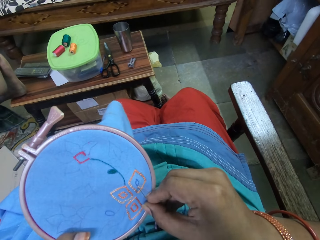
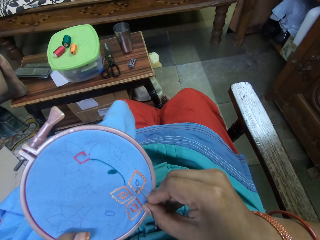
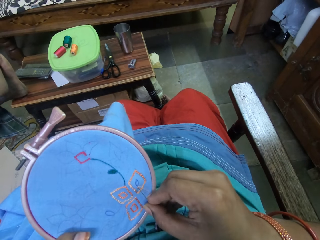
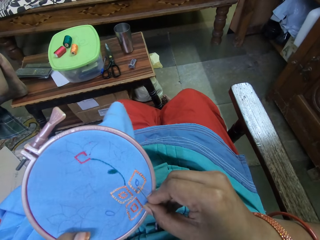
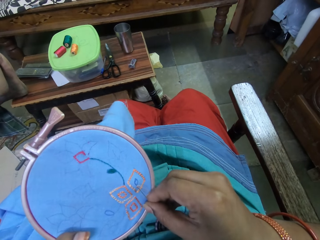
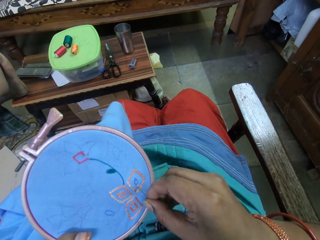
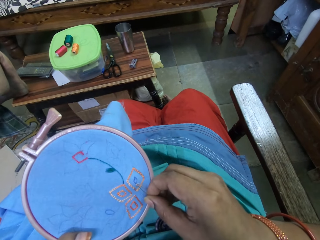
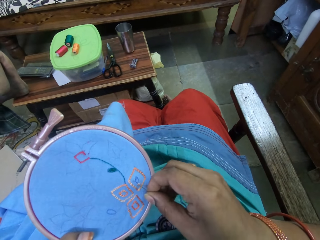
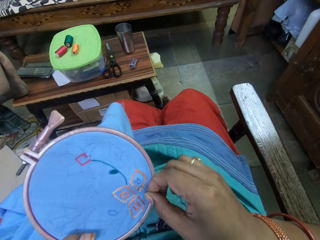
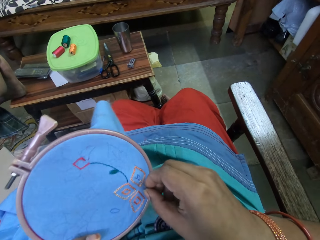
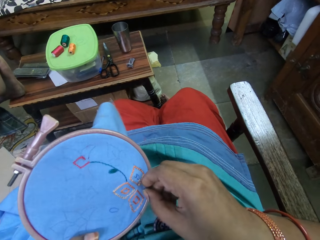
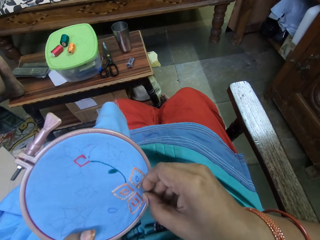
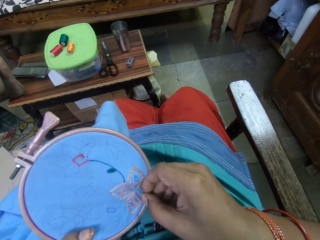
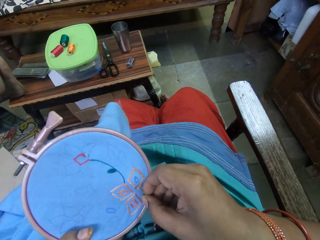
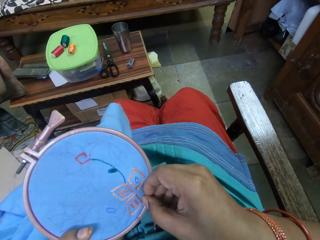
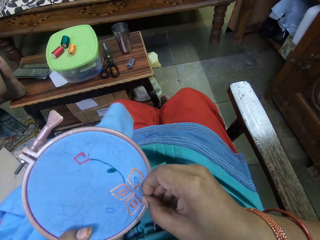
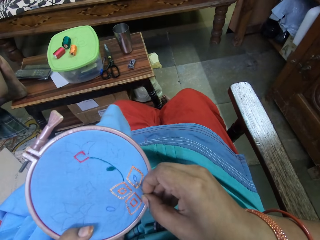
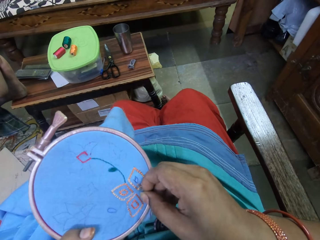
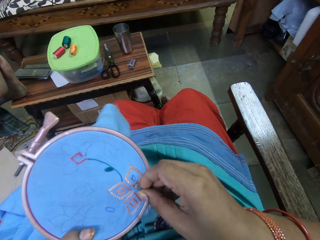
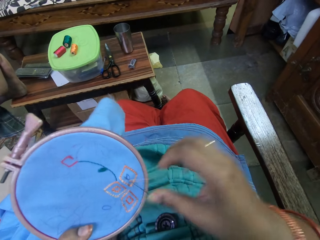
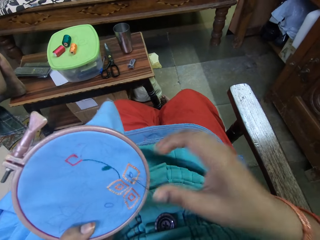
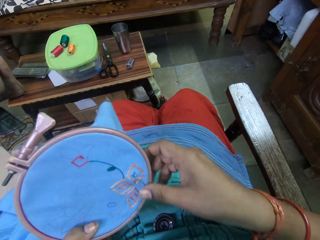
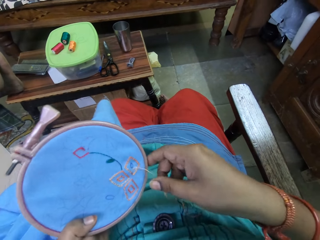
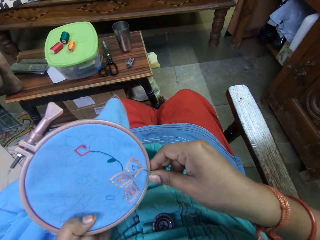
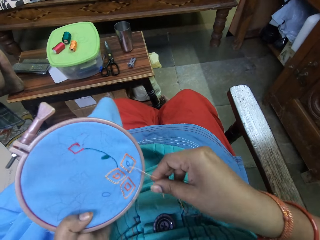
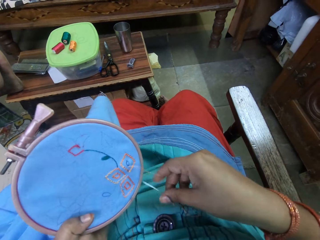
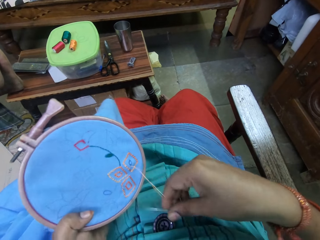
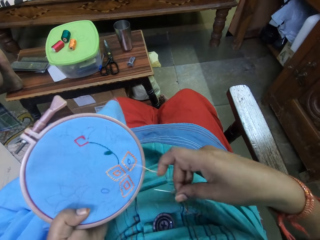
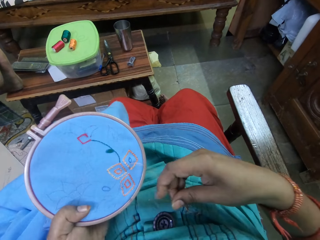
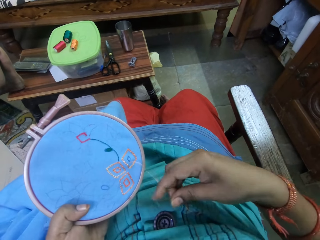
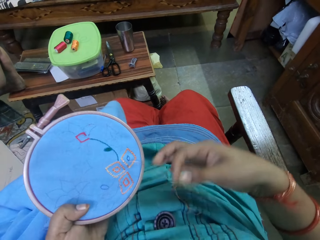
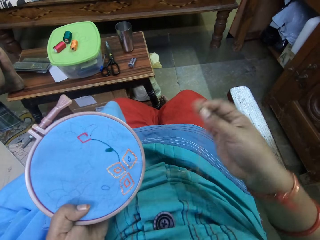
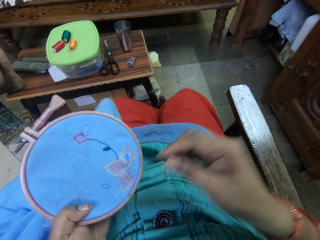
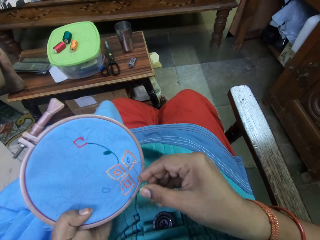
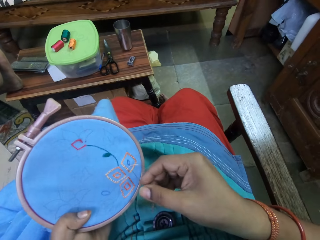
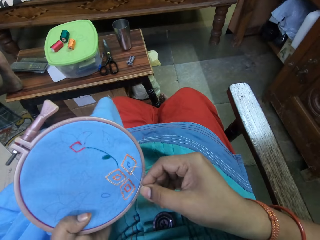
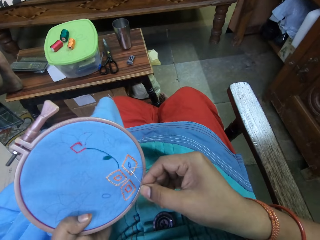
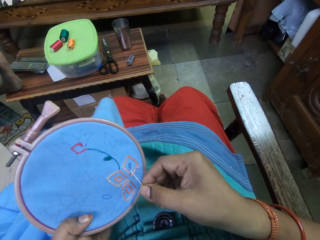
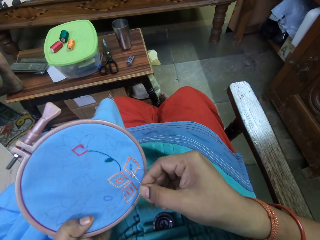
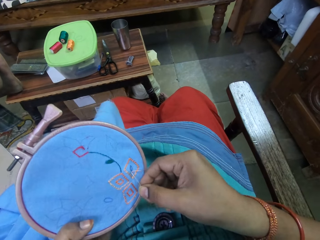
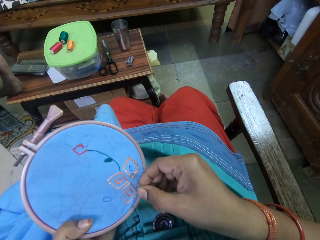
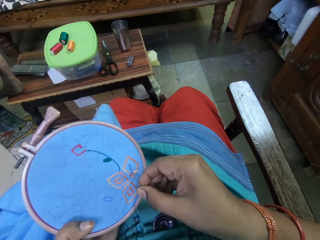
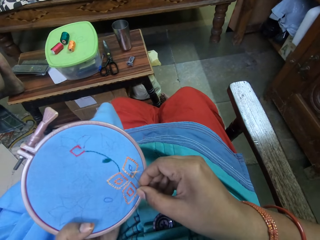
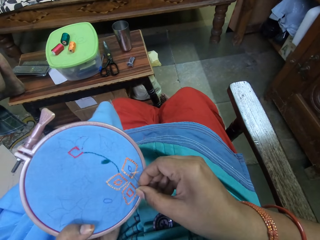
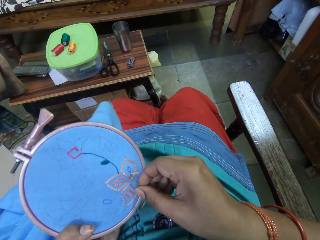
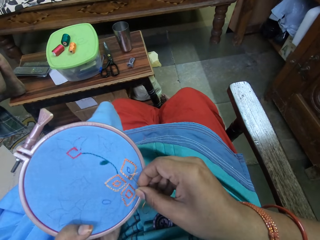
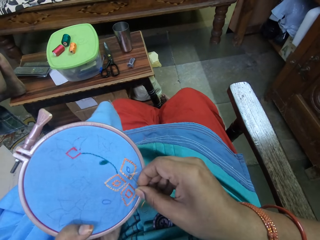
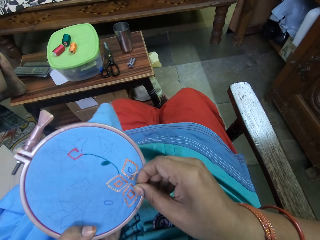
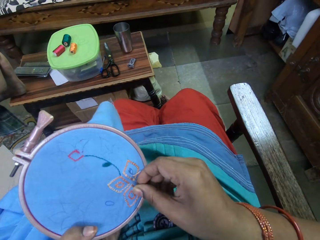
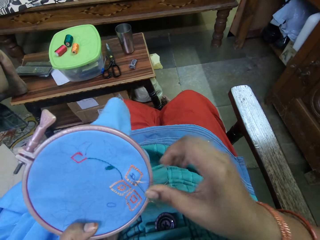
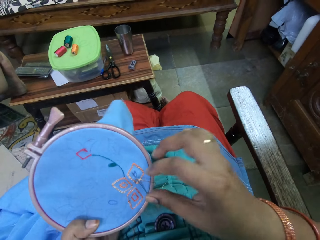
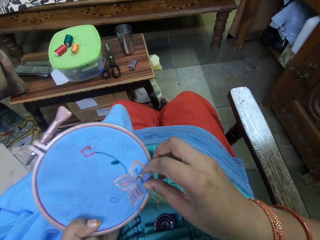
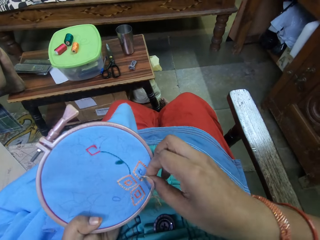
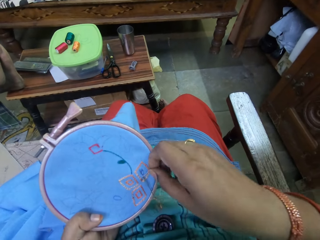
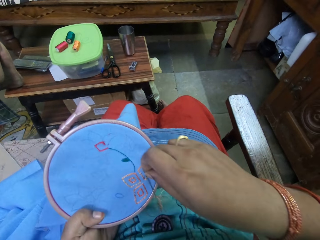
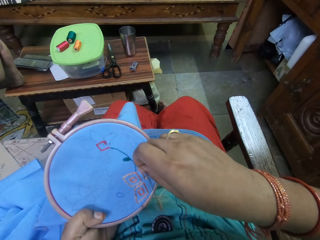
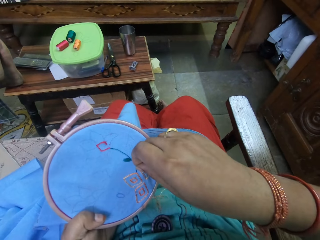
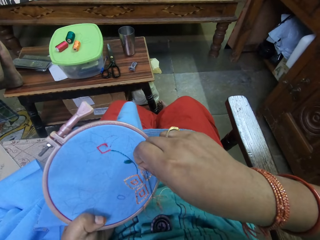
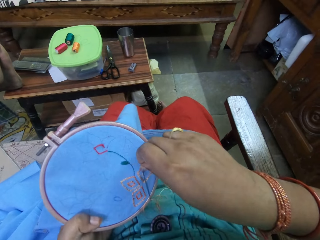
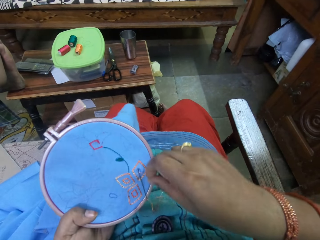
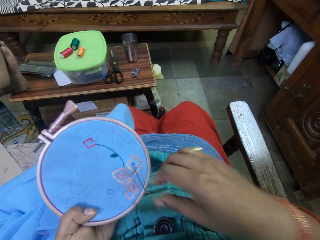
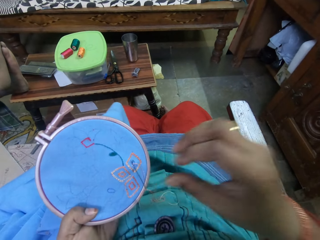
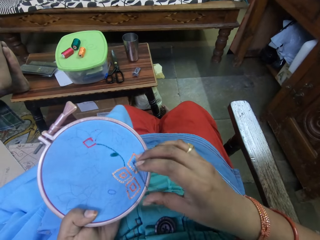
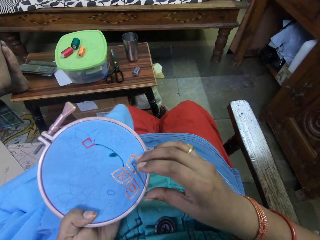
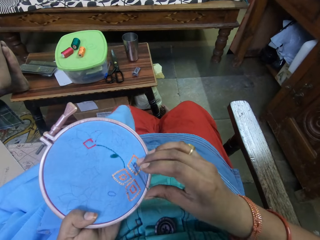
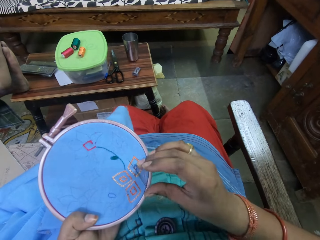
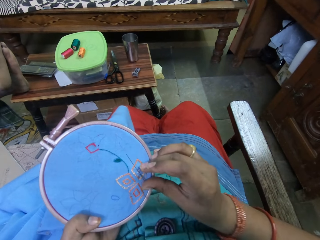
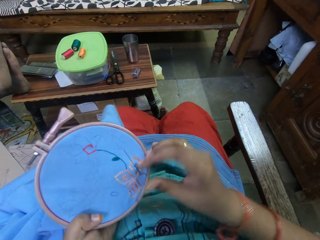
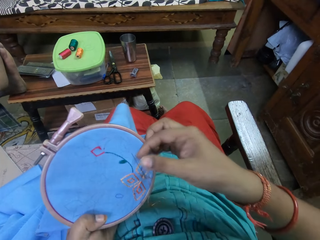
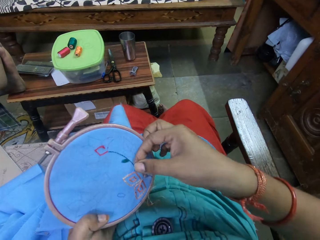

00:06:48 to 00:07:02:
The camera wearer inserts the needle in the fabric in the embroidery hoop in her left hand with her right hand. She removes the needle from the fabric in the embroidery hoop in her left hand with her right hand. She embroiders the fabric in the embroidery hoop in her left hand with the needle and thread in her right hand.

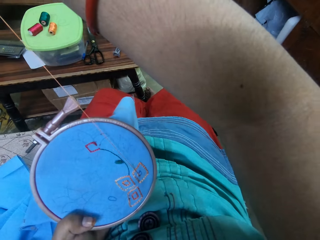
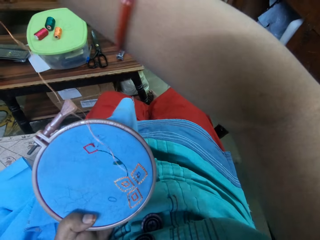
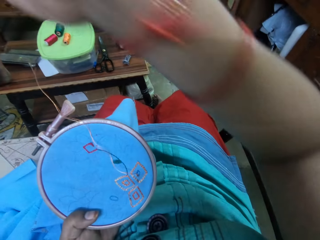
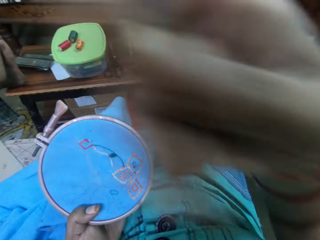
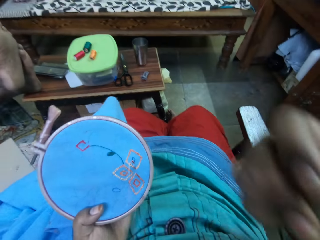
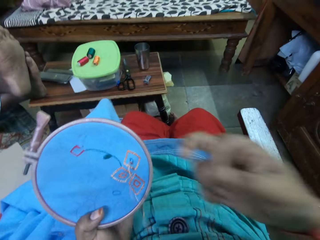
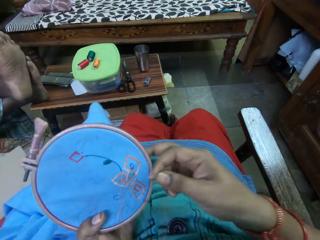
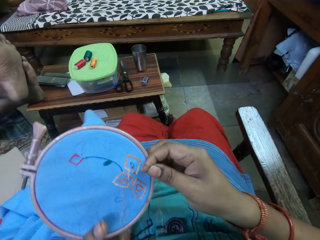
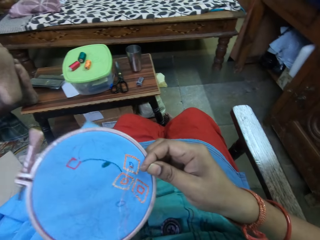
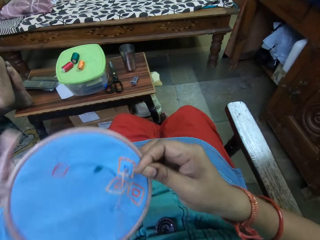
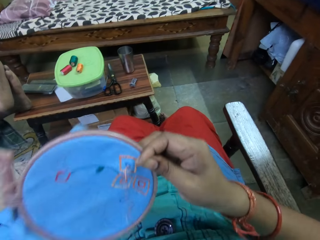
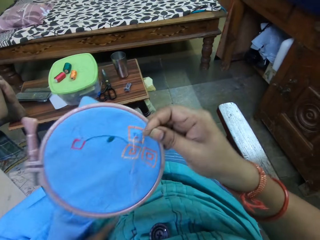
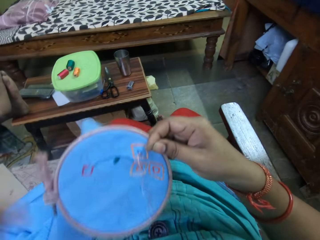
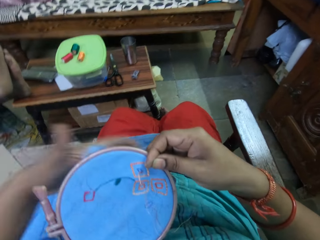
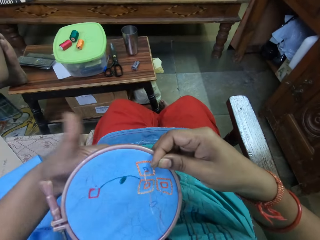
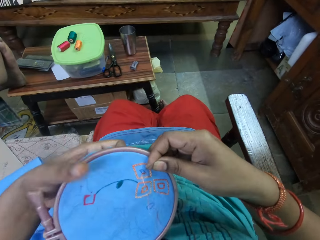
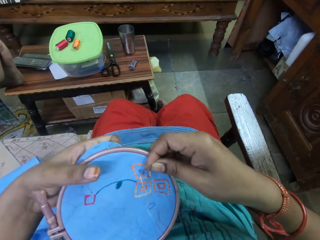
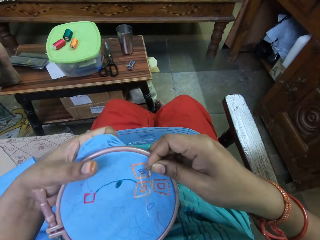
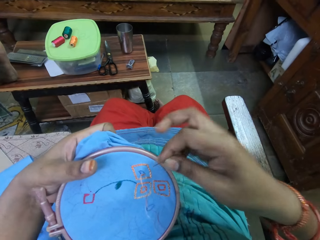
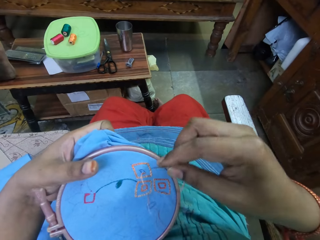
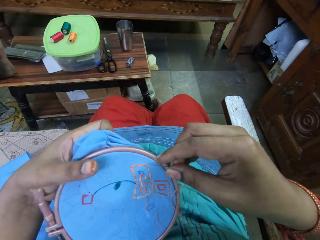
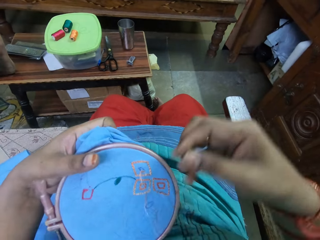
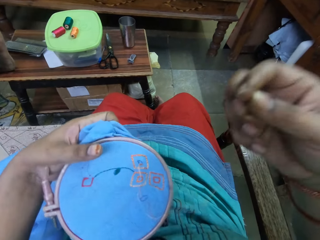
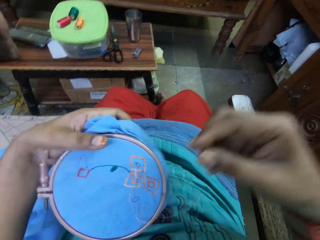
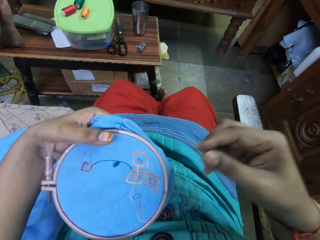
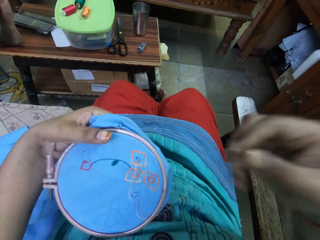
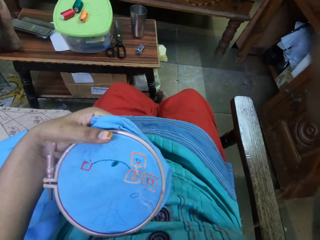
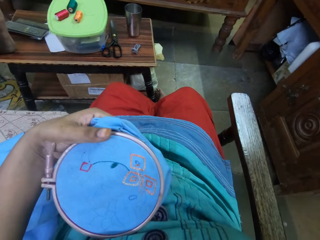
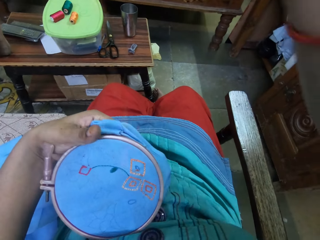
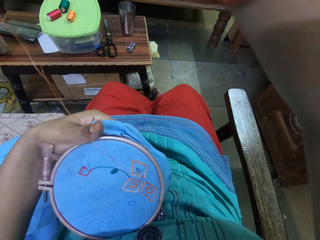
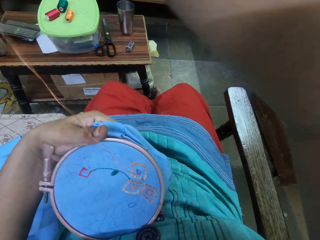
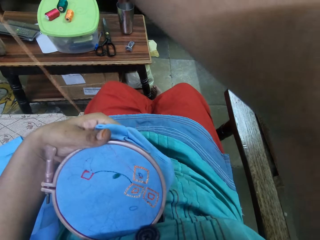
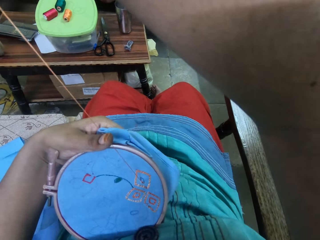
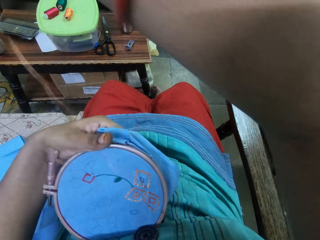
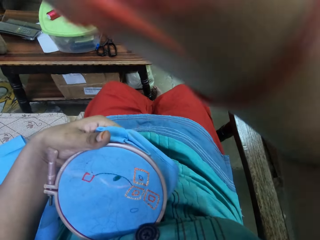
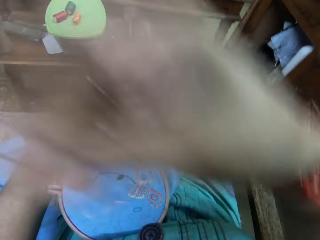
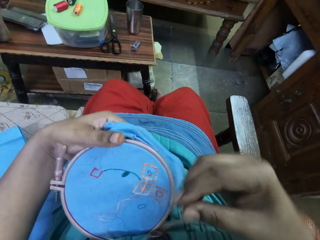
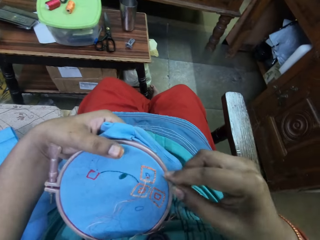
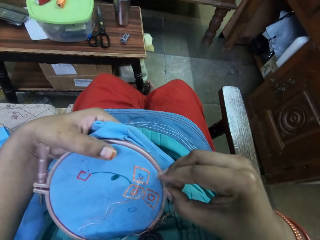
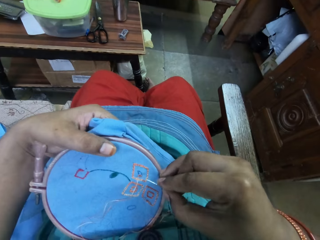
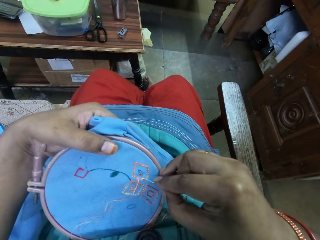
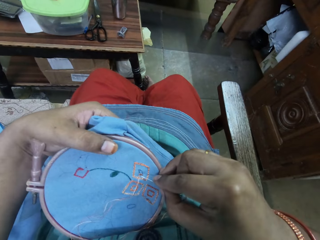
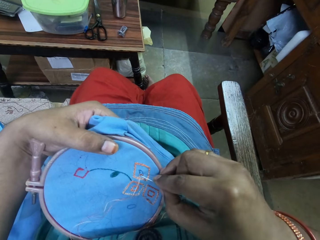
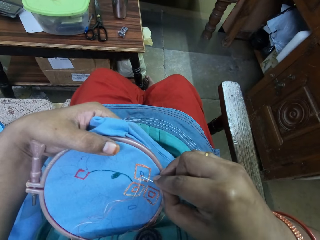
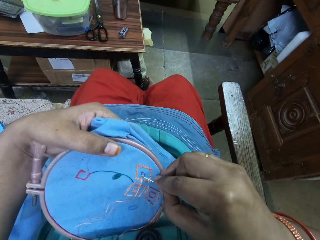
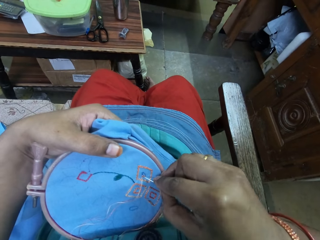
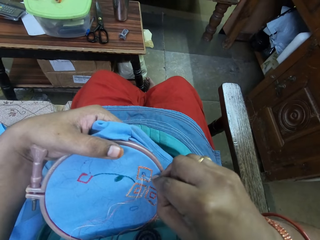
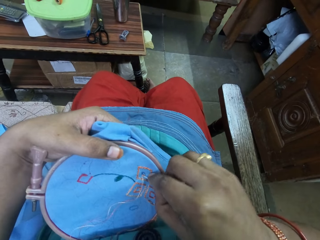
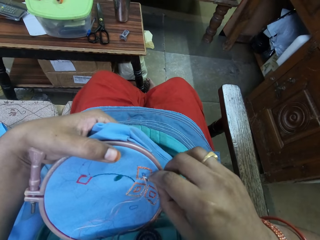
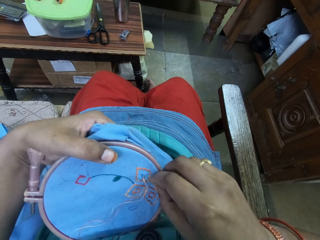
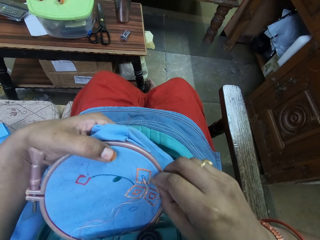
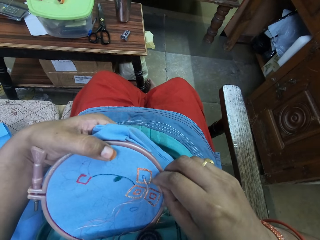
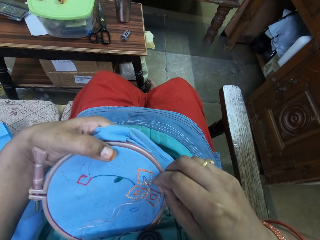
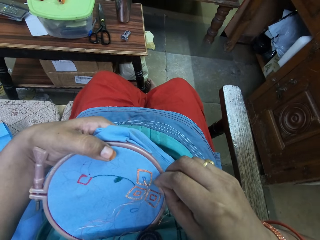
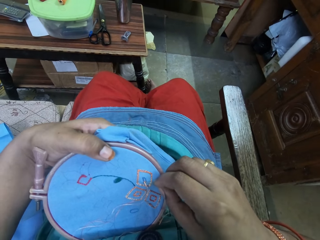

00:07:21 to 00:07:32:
The camera wearer passes the embroidery hoop from her left hand to her right hand. She holds the embroidery hoop with her hands. She pulls the needle and thread with her right hand. She embroiders the fabric in the embroidery hoop in her left hand with the needle and thread in her right hand.
